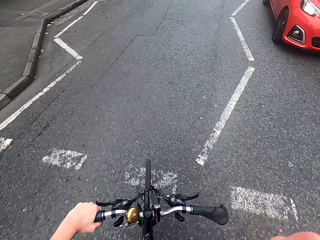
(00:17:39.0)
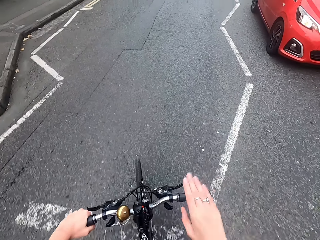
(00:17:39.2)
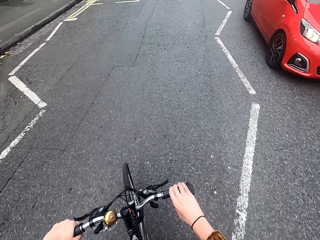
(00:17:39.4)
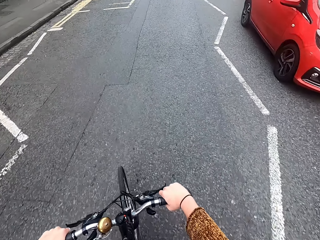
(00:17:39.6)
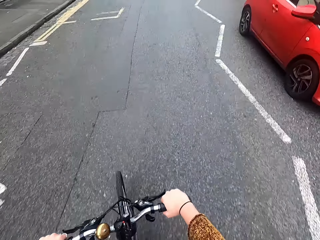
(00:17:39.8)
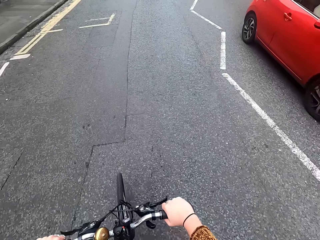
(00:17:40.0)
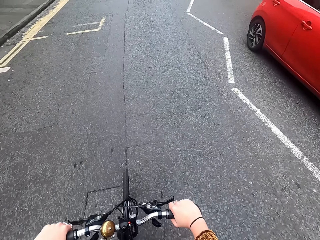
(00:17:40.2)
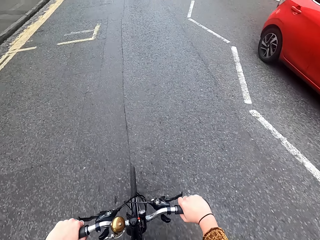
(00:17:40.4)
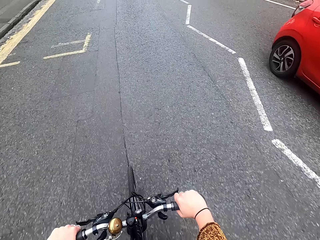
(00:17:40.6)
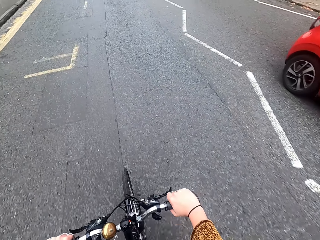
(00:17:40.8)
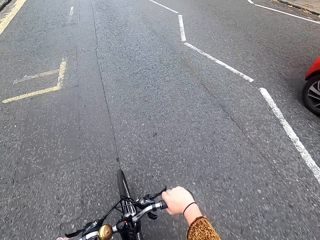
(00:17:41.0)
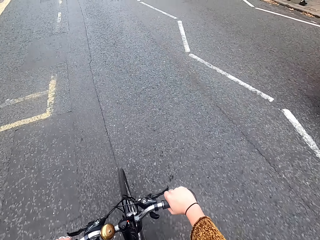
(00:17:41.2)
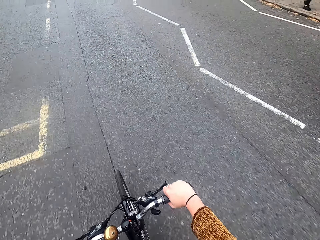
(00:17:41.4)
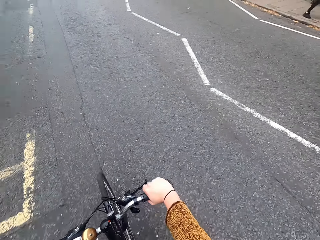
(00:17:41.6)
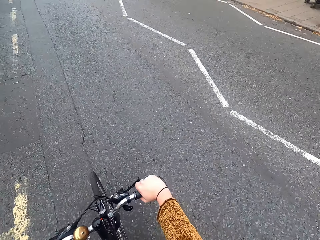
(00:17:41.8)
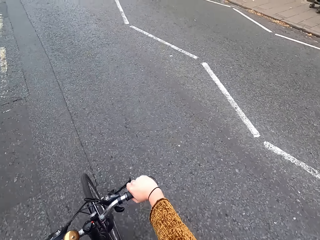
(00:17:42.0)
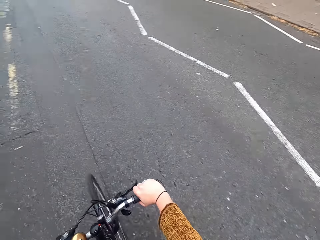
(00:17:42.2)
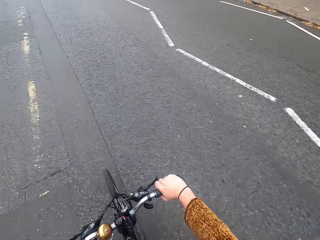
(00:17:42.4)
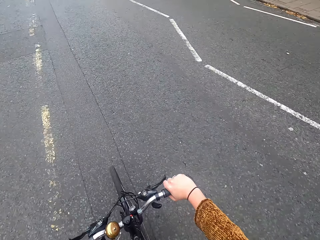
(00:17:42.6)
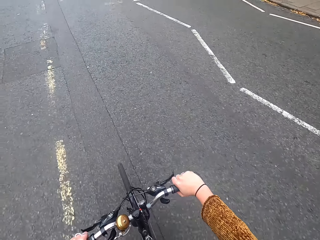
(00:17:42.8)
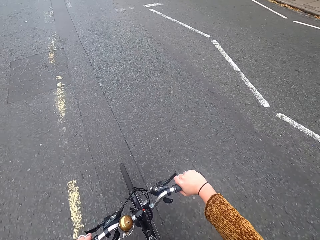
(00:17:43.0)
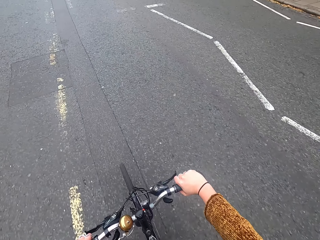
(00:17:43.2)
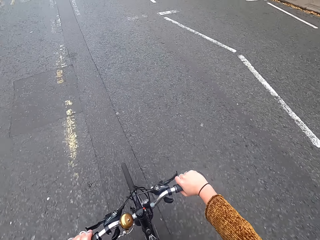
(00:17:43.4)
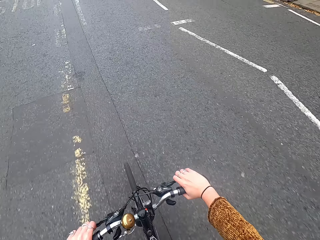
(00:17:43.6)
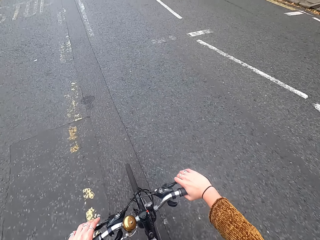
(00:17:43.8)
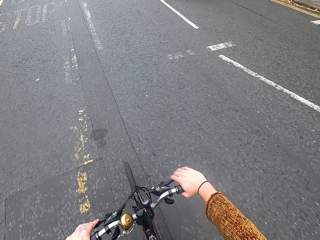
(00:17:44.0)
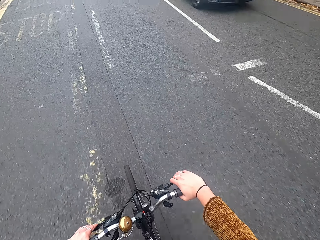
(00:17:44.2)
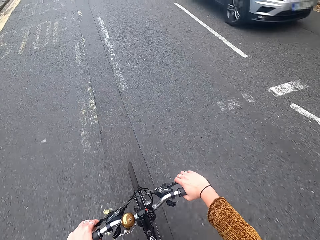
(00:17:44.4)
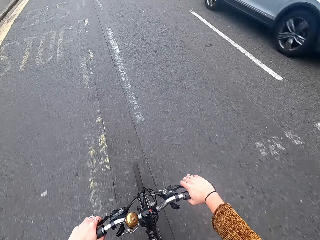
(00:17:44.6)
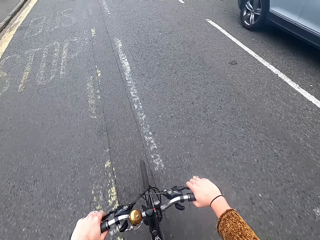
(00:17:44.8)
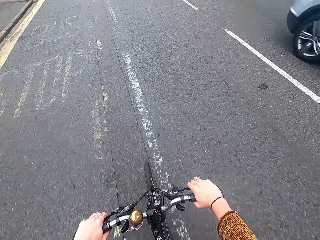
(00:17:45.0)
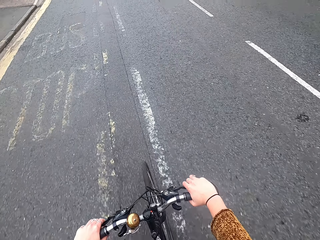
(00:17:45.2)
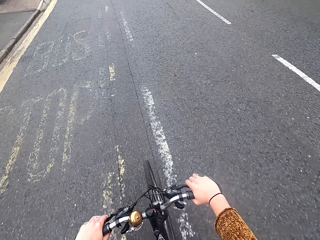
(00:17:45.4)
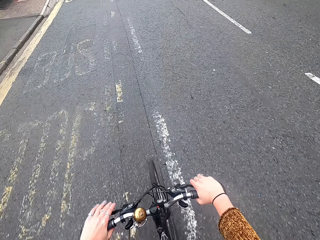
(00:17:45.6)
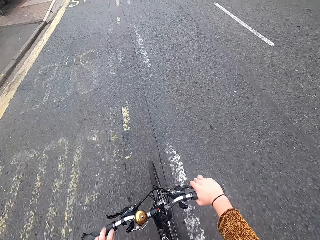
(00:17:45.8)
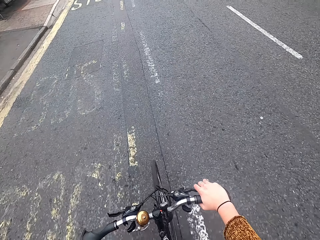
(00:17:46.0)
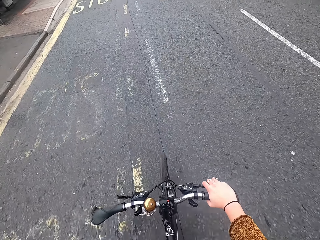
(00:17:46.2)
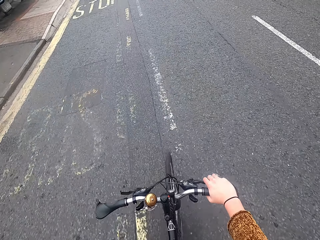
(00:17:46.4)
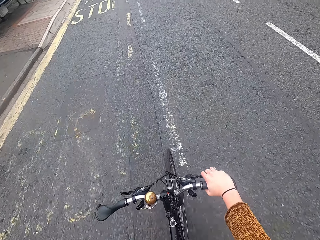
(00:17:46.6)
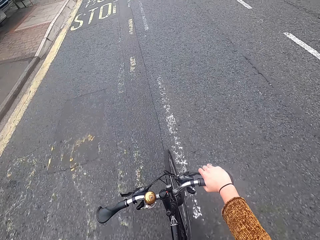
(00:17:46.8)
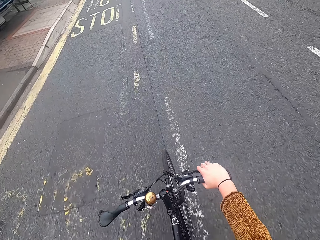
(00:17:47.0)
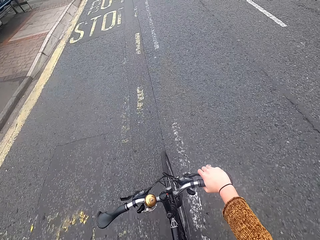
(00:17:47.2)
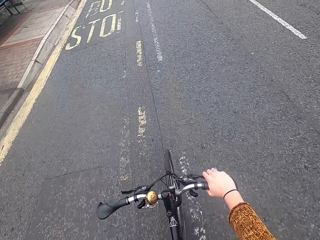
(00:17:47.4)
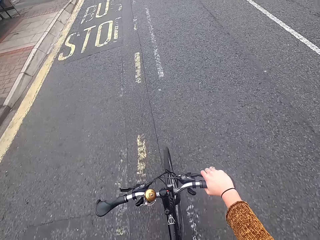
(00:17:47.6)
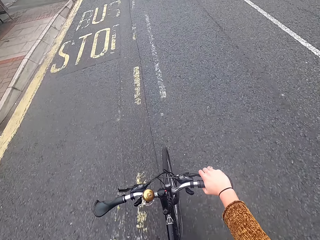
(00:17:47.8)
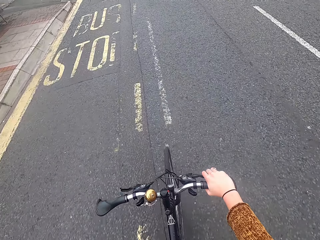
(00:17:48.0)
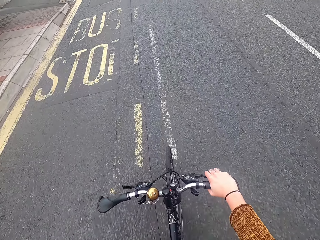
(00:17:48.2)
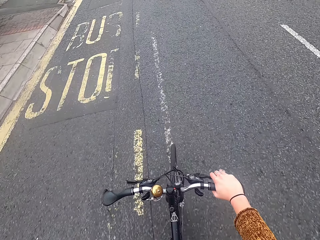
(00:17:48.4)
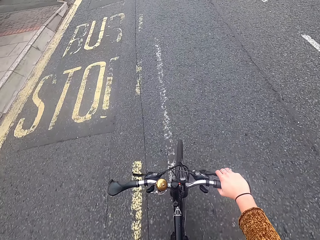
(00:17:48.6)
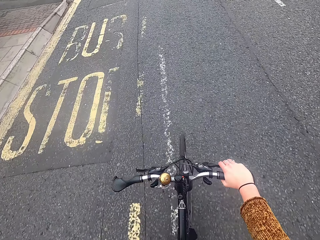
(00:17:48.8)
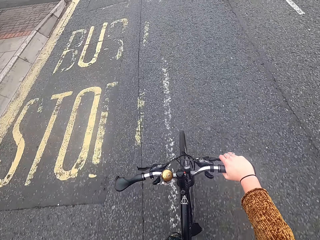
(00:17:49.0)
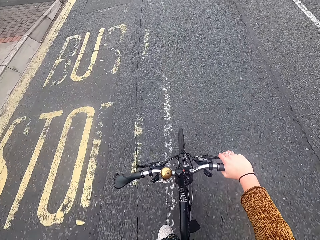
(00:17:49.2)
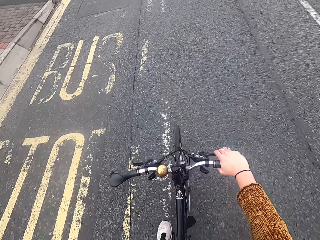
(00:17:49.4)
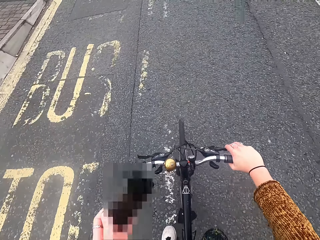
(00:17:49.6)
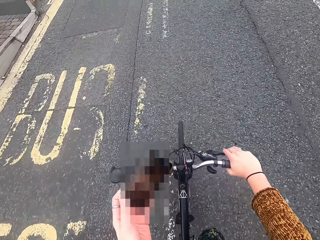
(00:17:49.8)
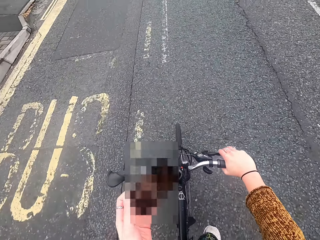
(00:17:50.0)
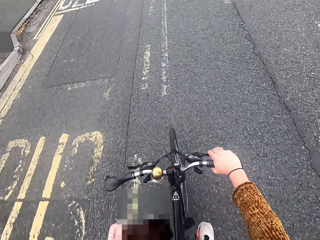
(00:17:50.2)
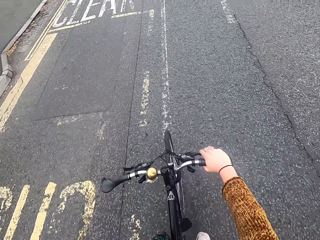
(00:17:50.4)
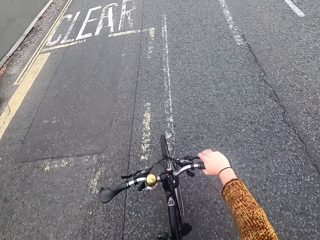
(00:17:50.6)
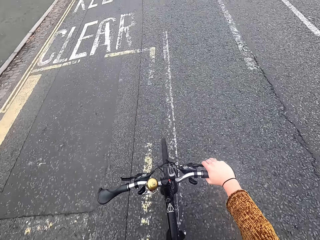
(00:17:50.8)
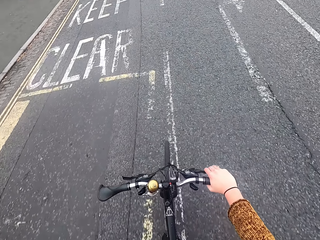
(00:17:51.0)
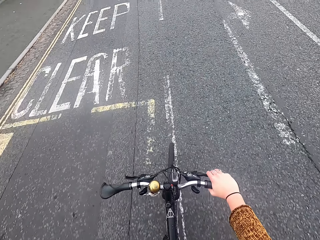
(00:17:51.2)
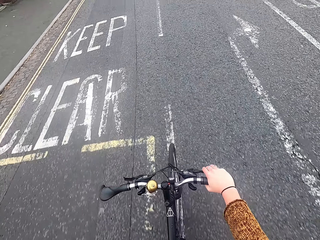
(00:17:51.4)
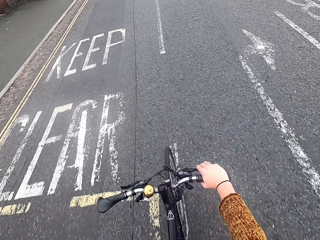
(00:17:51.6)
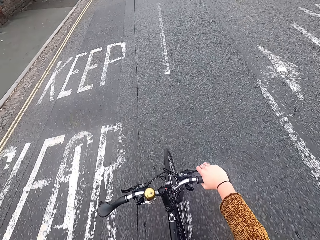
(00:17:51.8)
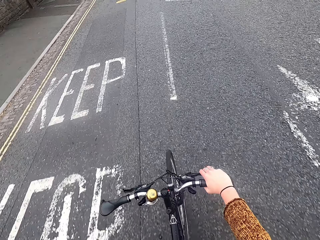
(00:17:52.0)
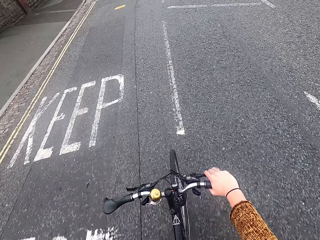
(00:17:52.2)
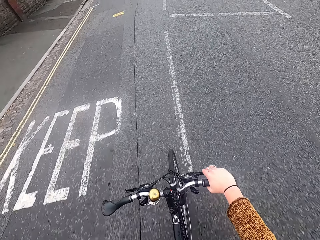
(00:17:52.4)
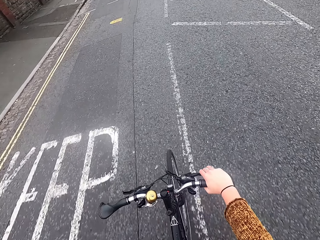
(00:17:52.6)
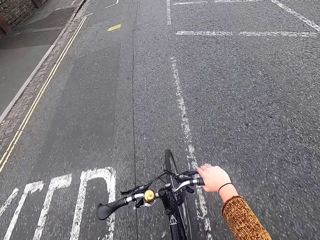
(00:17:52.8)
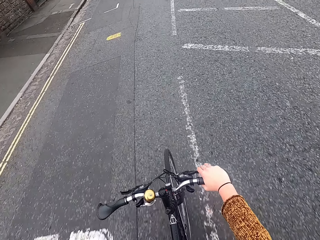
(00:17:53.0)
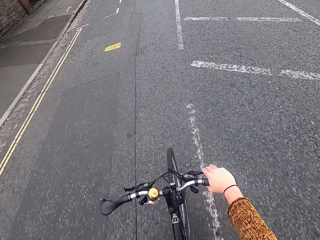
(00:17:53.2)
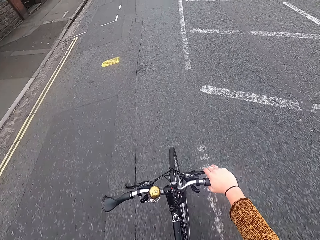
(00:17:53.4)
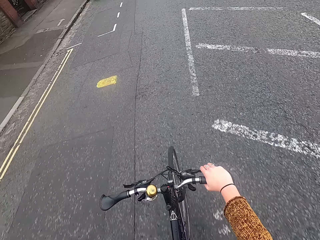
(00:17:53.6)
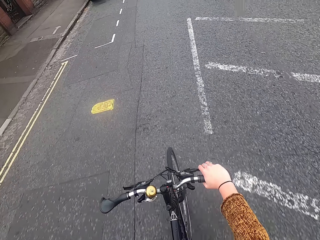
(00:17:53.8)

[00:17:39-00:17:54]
The camera wearer holds the left brake of the bicycle with her left hand, and holds the right brake of the bicycle with her right hand. A blue car drives past her. The camera wearer holds the phone in her left hand.

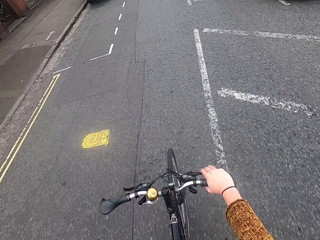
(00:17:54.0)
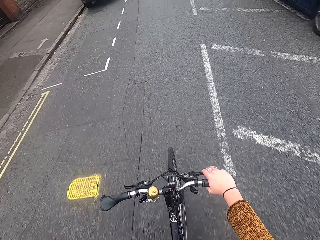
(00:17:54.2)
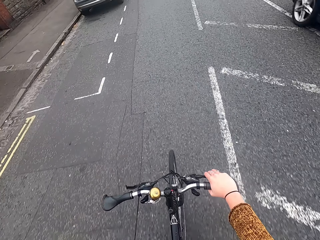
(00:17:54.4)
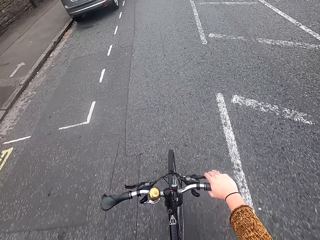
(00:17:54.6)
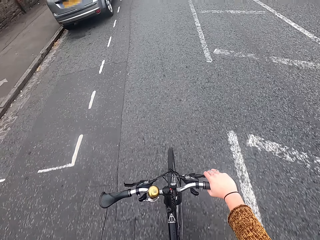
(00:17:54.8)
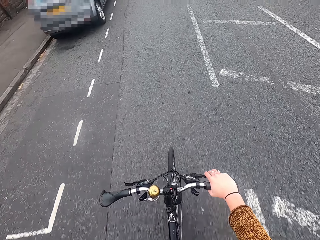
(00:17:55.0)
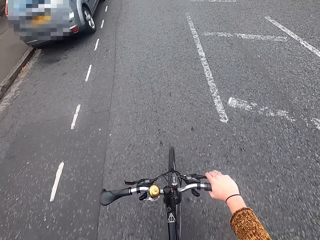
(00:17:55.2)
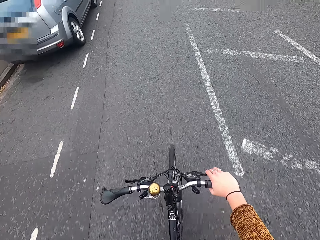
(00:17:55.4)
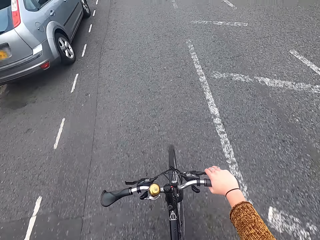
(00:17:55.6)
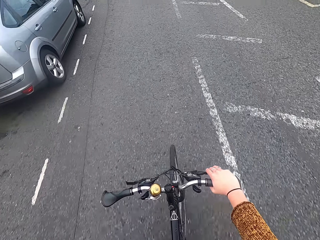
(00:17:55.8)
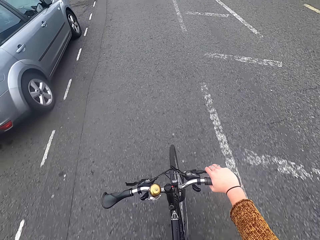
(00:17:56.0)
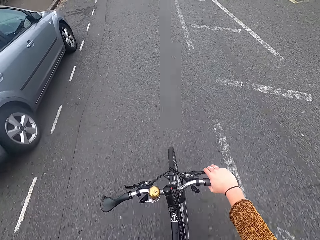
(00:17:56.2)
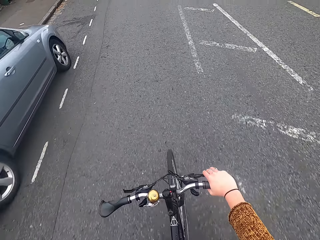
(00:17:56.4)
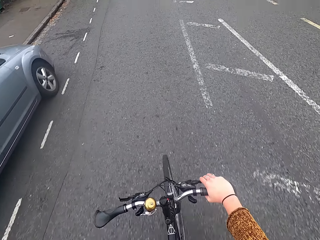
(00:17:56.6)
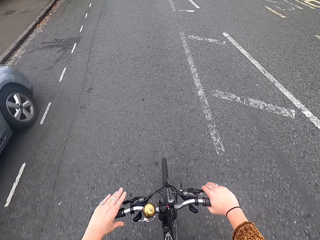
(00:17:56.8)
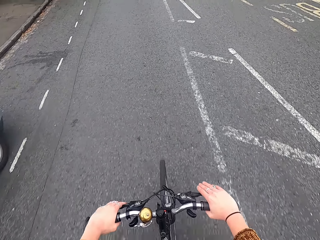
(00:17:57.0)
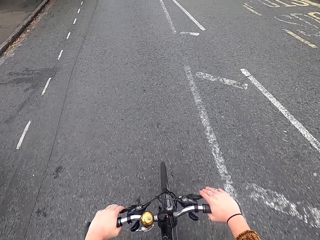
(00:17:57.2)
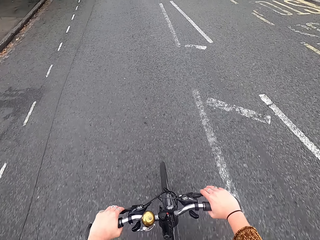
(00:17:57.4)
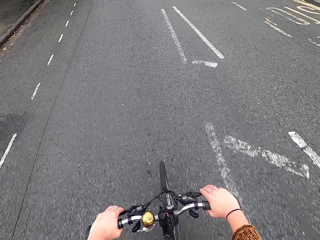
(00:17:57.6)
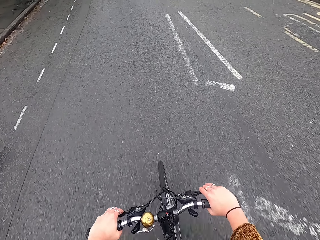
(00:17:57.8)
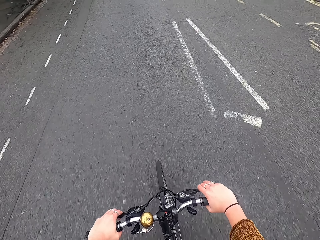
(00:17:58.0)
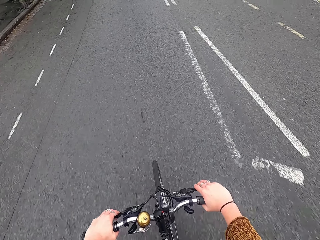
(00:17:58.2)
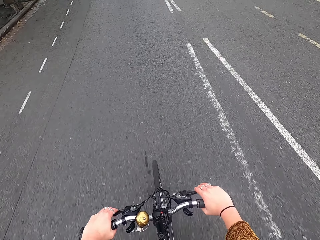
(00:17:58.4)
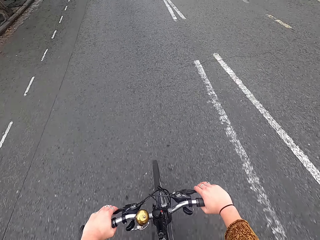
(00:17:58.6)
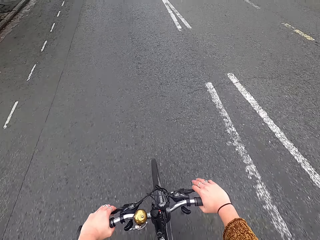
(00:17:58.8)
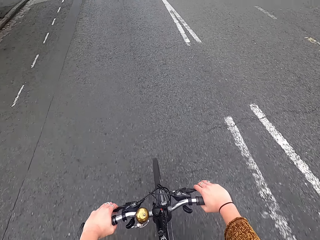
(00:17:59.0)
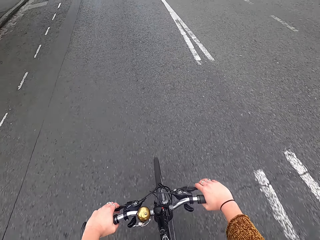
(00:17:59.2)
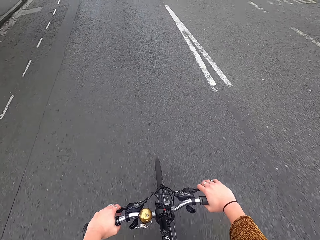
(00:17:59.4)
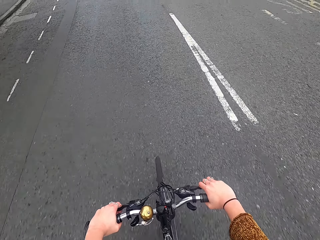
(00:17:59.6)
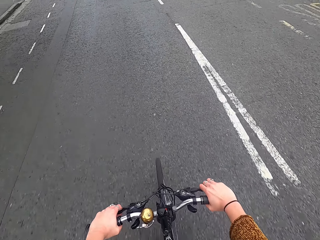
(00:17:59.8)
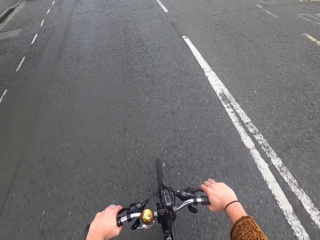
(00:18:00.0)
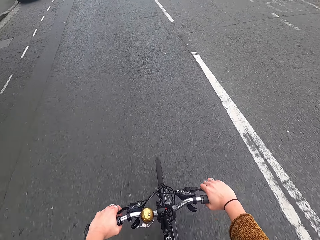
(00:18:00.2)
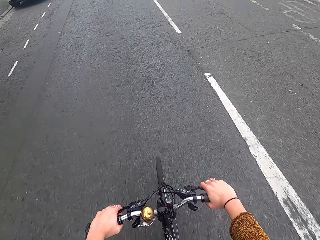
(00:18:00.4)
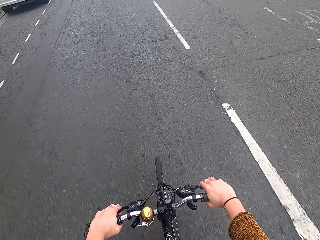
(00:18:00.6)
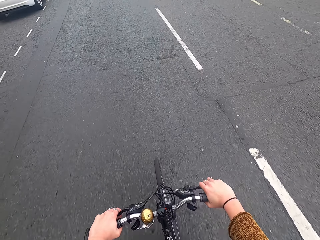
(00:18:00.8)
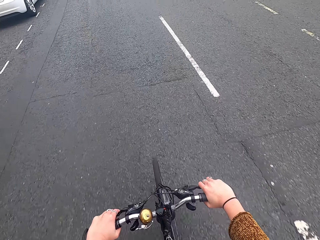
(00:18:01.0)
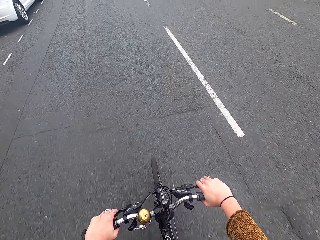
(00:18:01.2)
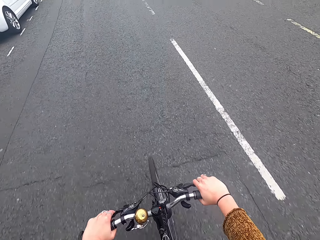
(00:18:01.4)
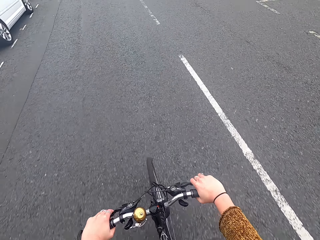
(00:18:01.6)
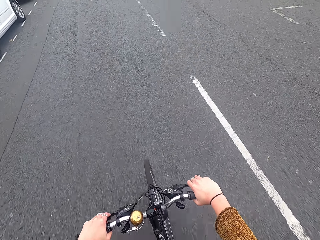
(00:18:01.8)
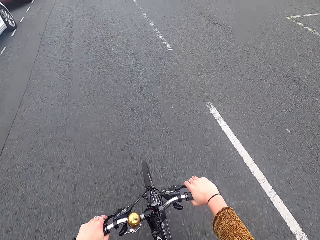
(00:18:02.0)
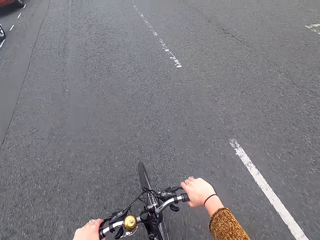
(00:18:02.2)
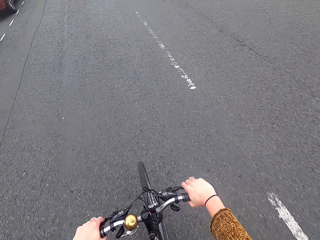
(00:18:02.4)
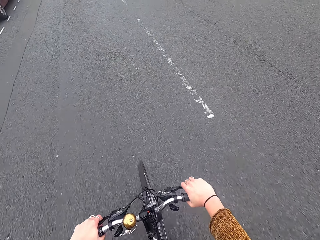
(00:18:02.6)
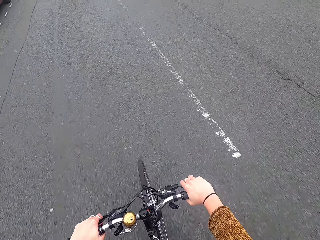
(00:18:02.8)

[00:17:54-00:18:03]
The camera wearer grabs the left handle and left brake of the bicycle with her left hand.
